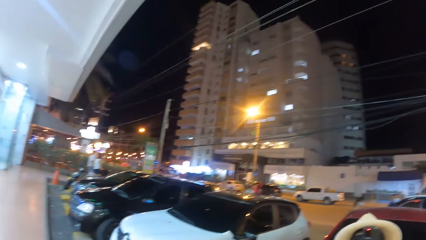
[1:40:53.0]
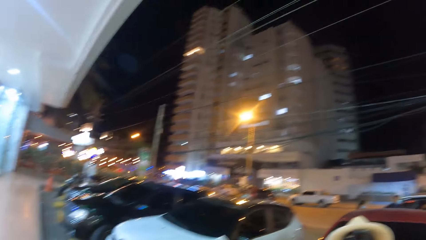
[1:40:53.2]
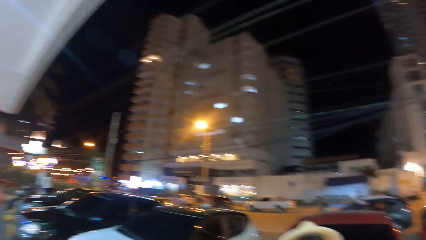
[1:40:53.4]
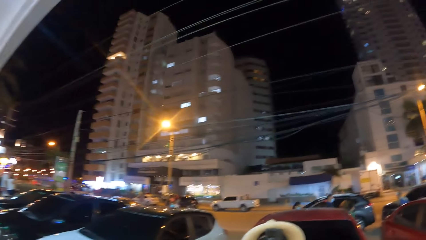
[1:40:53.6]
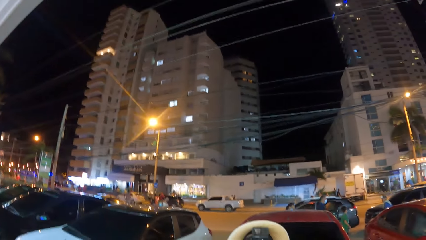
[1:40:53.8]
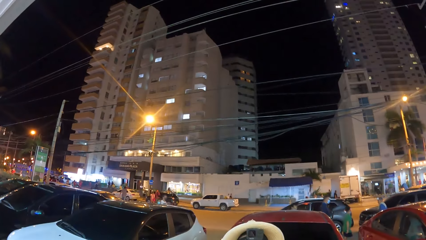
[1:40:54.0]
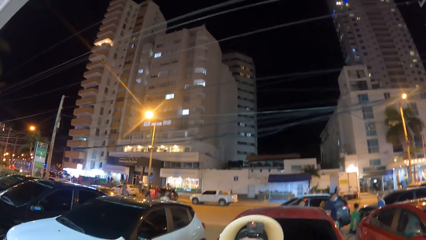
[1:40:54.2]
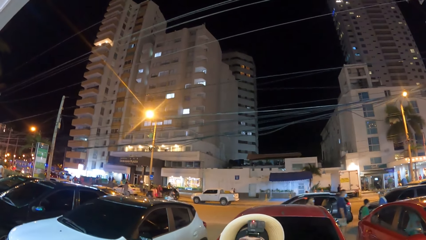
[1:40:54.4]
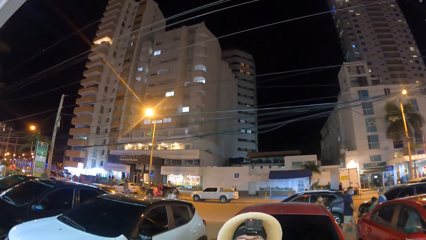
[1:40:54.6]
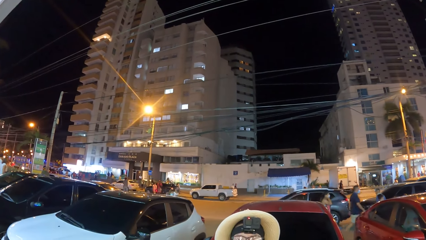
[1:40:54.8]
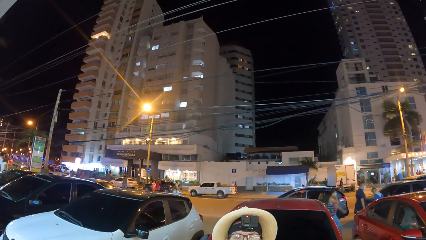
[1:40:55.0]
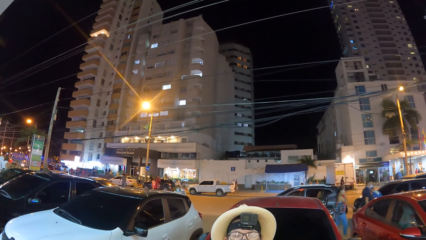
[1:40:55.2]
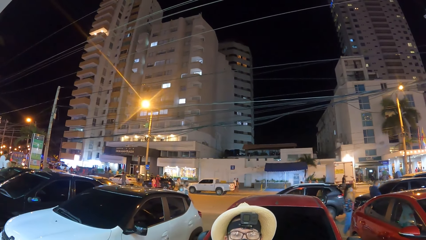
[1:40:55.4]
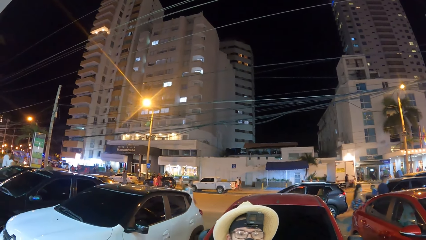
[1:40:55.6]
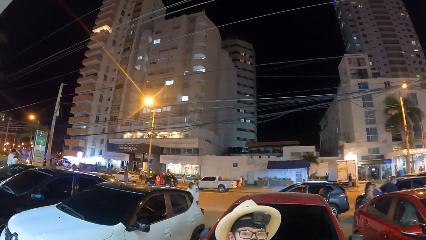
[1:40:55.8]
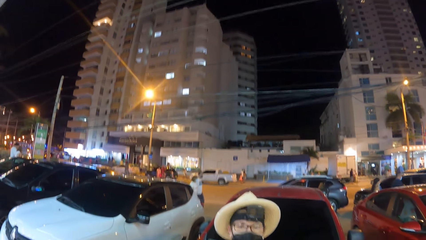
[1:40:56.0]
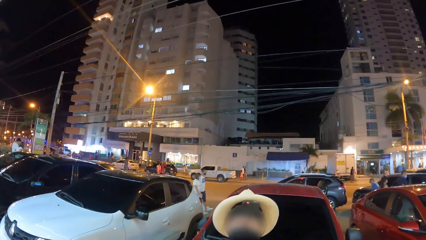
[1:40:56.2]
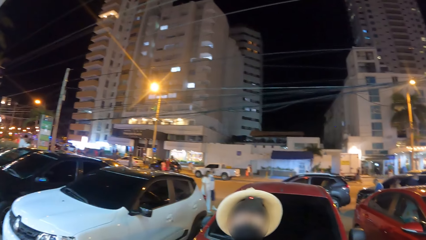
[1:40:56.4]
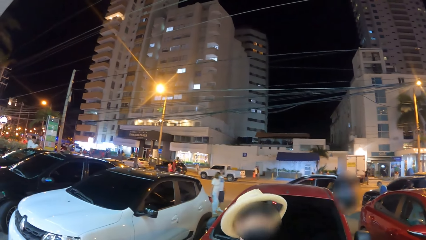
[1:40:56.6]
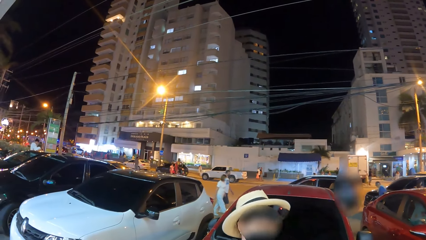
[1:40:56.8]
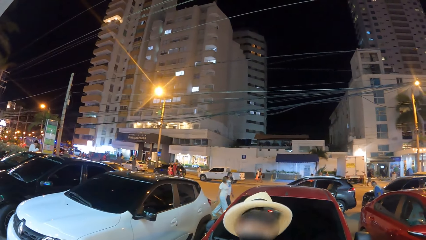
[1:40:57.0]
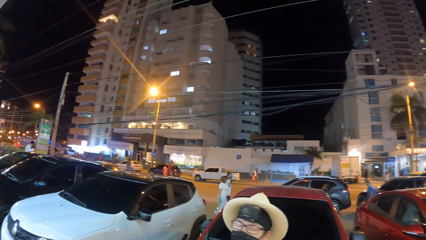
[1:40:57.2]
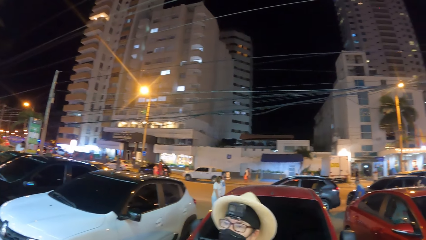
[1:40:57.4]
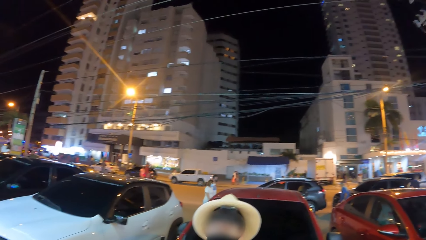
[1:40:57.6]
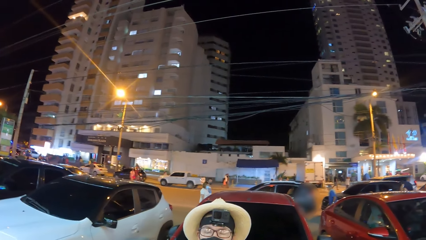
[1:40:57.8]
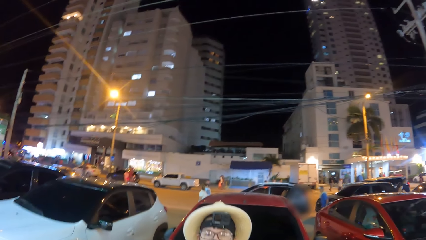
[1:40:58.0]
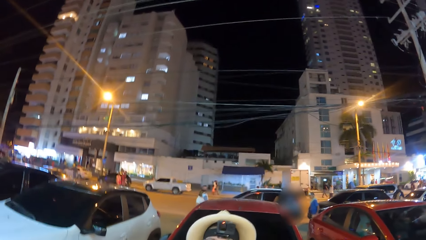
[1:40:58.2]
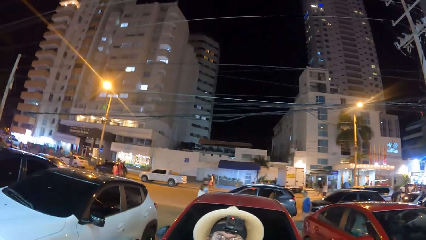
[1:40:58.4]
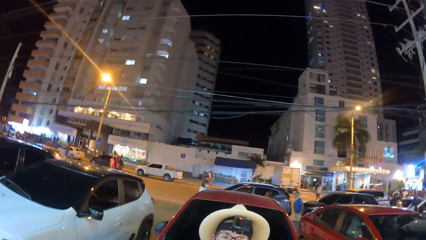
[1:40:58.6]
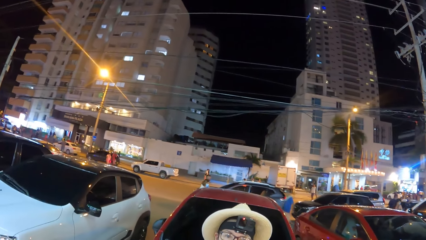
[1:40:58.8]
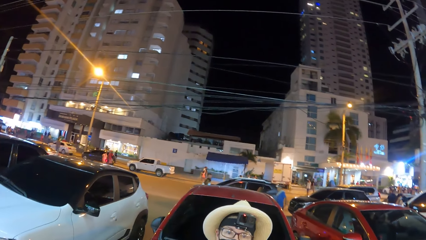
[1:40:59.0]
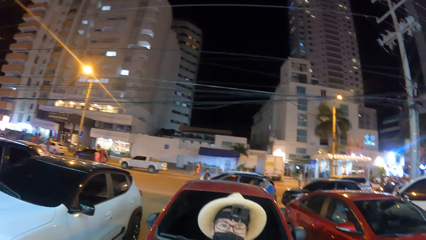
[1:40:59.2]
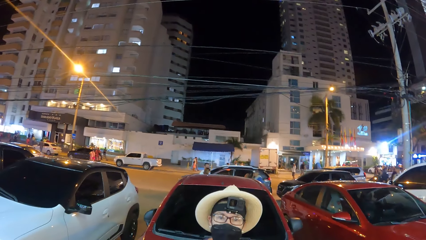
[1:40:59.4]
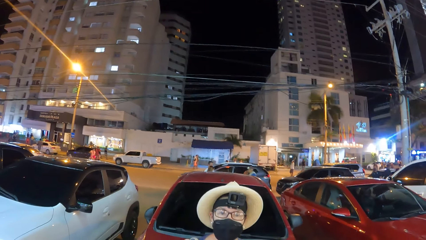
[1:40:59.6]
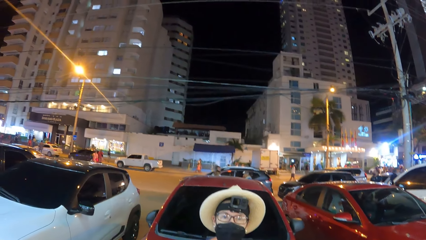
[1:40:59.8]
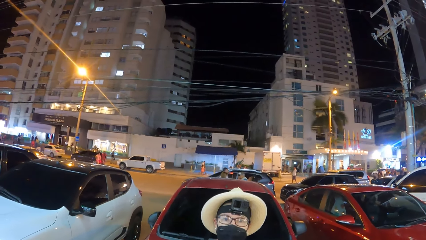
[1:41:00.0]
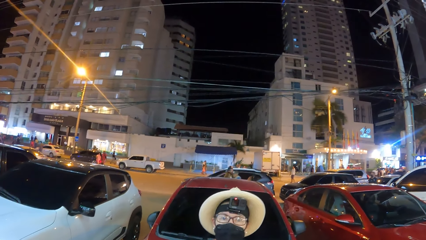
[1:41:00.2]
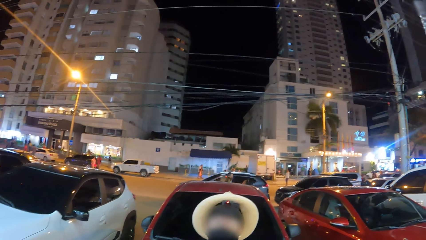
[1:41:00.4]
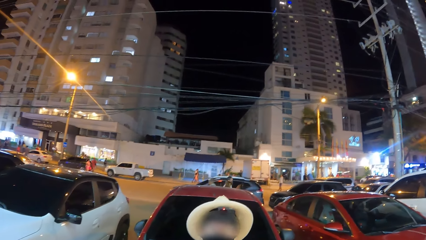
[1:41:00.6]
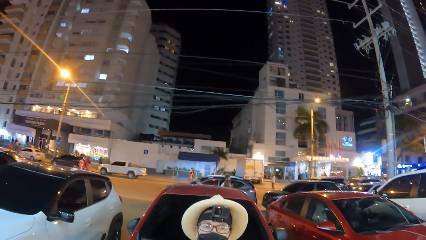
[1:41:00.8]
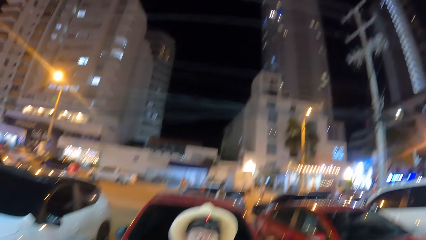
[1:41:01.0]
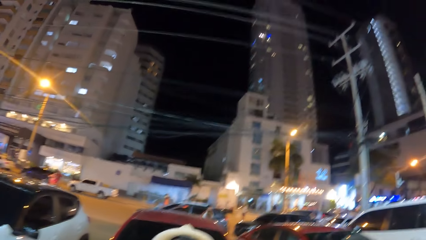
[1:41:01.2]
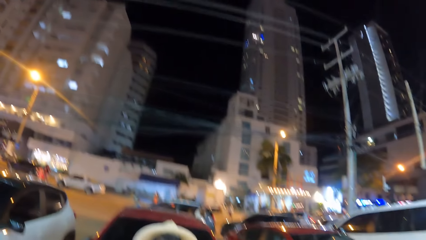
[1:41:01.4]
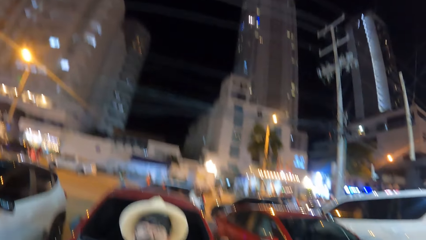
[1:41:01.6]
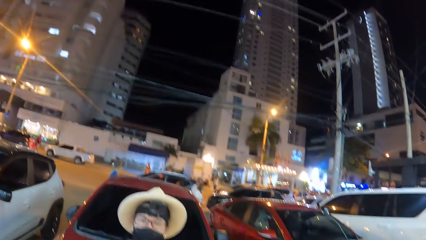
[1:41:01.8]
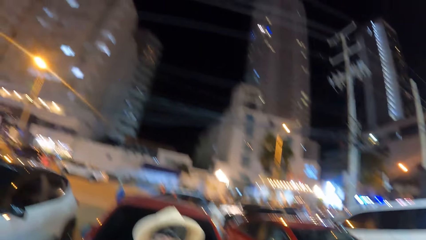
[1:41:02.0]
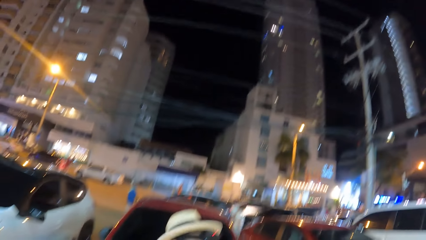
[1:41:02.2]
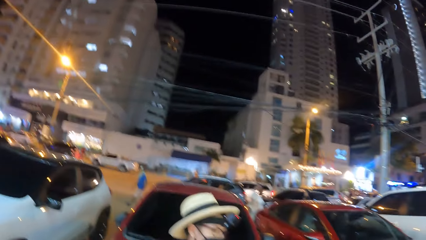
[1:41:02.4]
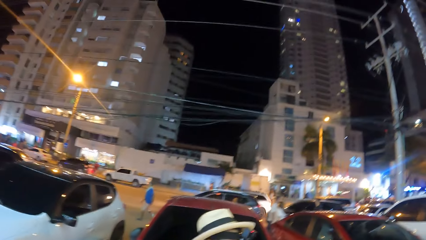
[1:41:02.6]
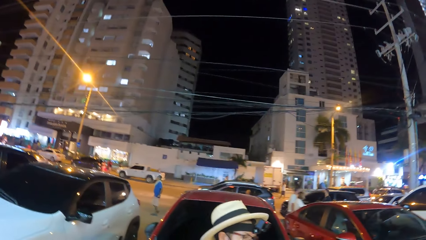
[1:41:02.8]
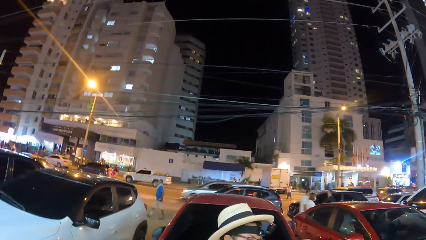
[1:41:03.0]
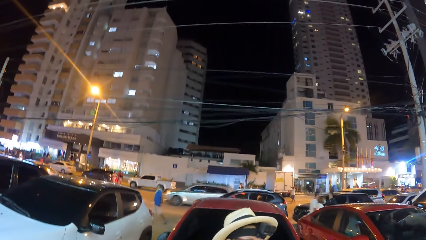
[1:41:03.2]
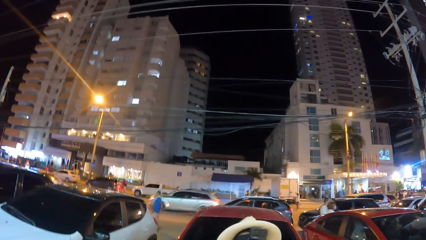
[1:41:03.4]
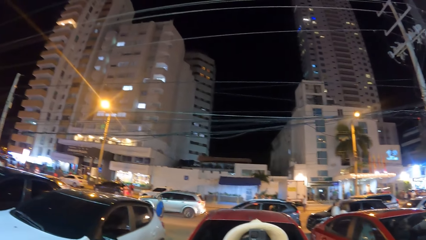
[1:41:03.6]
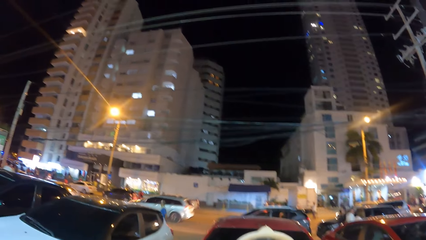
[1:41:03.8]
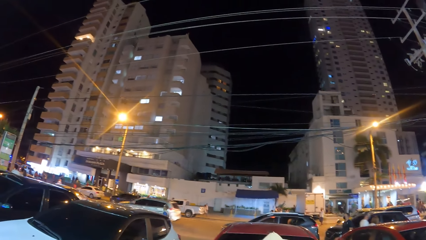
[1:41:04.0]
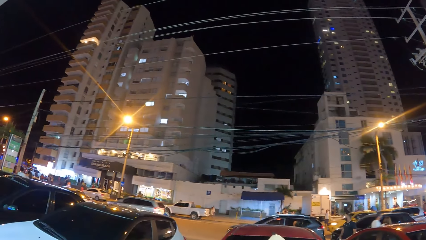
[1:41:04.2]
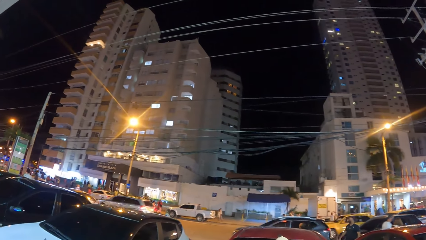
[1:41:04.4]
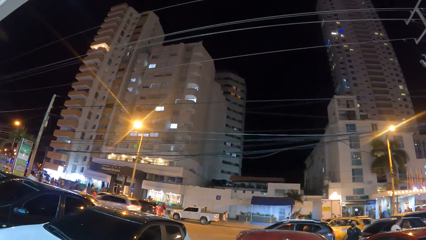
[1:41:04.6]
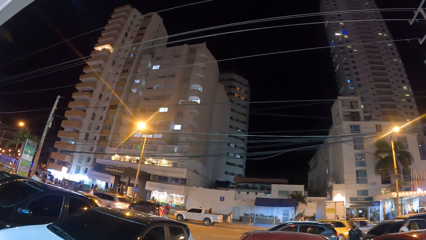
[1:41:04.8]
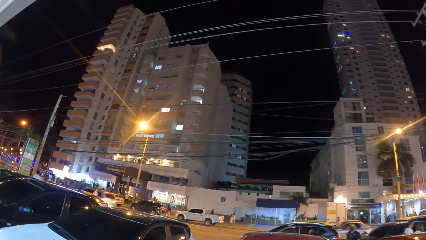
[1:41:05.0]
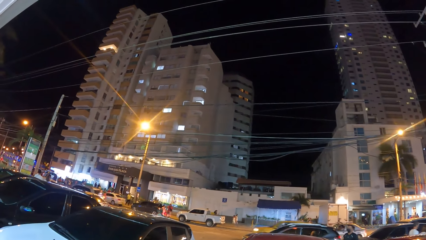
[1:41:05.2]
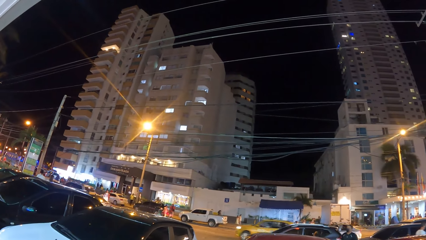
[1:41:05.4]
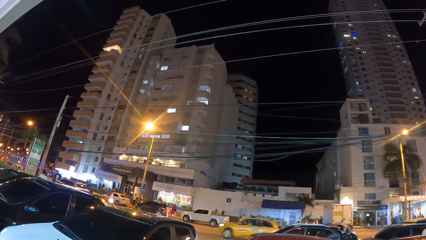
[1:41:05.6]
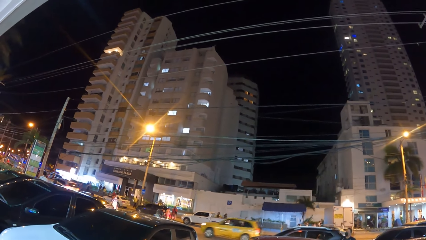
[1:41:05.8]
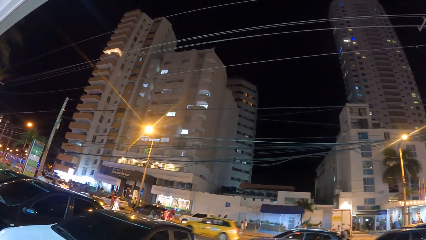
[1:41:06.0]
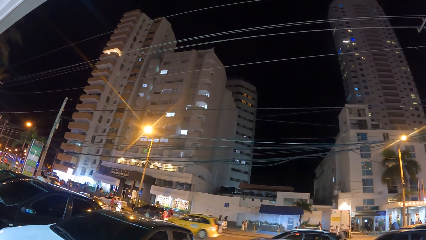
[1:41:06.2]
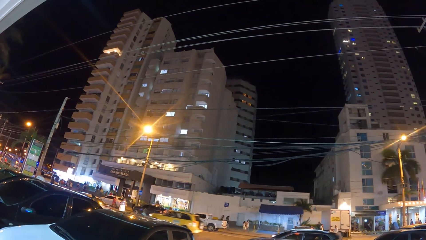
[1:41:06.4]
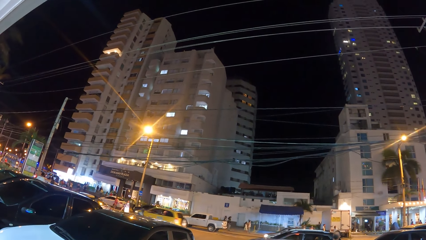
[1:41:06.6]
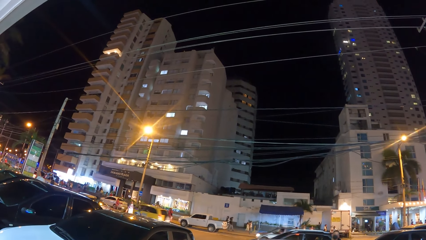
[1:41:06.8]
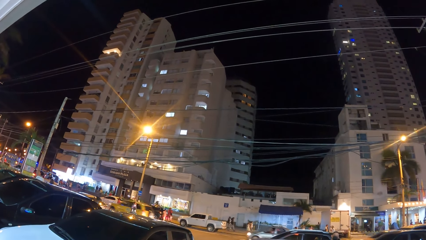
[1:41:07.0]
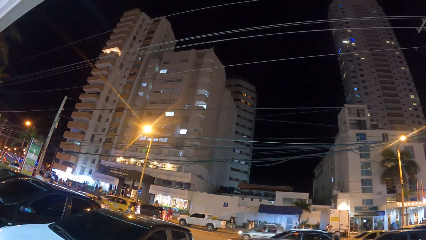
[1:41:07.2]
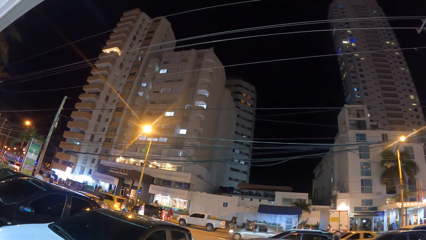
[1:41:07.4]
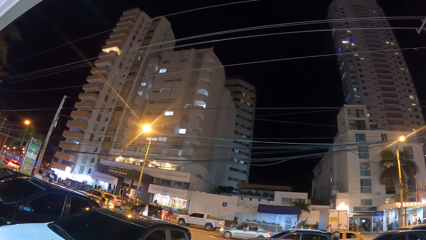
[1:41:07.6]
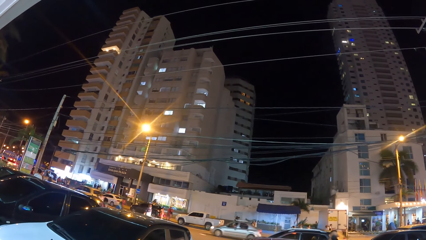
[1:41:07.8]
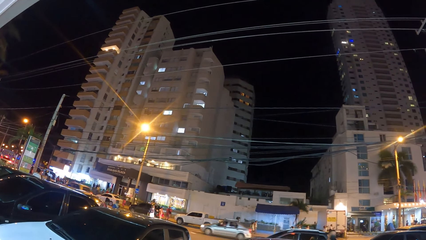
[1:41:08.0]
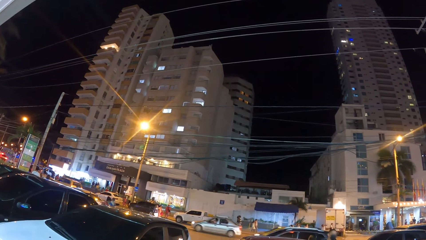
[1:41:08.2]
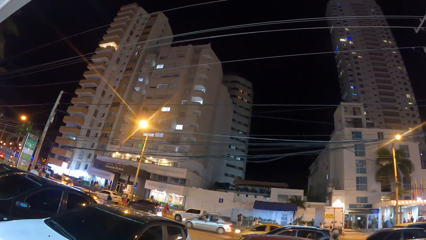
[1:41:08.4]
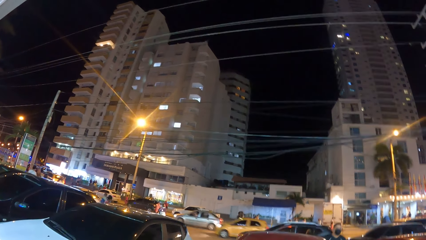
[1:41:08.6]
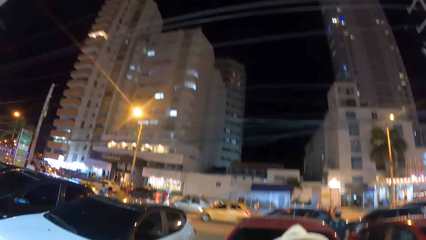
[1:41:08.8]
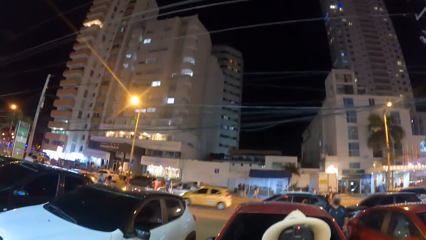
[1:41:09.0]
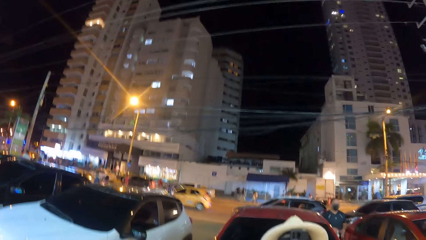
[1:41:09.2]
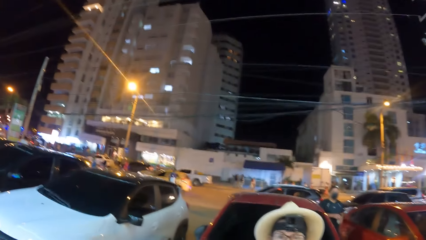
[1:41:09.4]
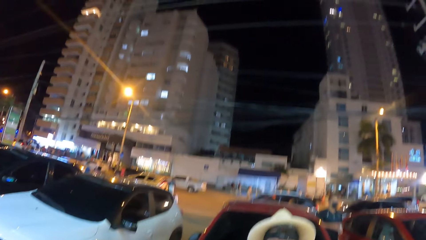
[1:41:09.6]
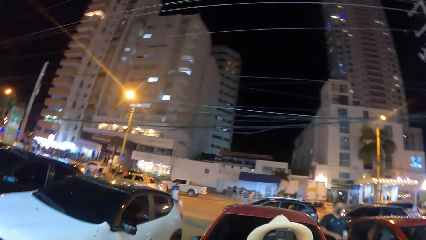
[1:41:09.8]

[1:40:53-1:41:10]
The camera wearer talks. They look around.
